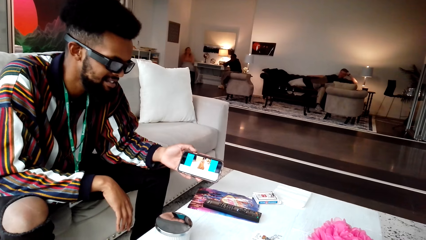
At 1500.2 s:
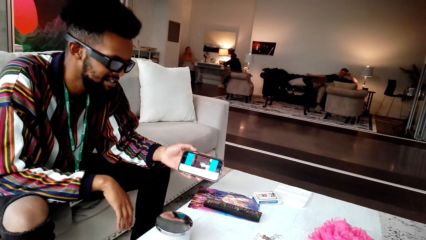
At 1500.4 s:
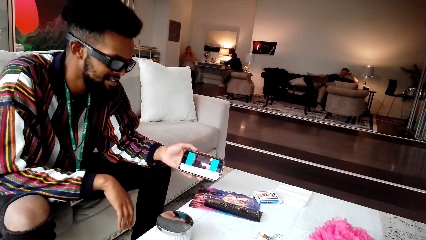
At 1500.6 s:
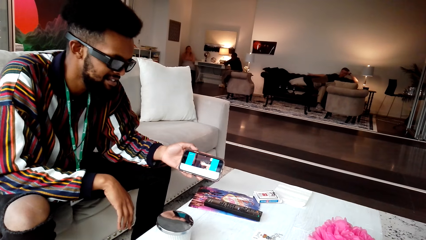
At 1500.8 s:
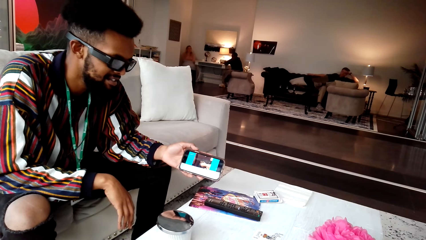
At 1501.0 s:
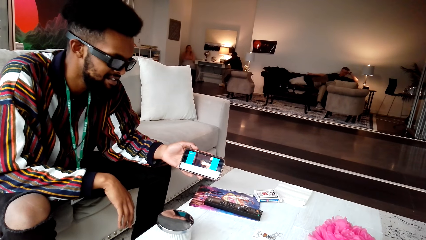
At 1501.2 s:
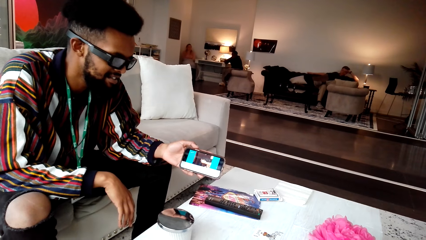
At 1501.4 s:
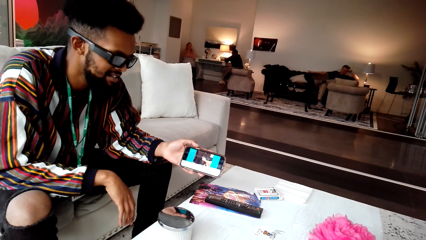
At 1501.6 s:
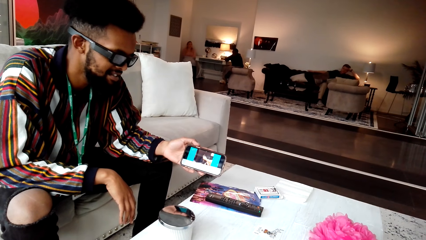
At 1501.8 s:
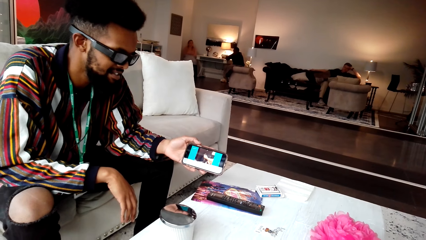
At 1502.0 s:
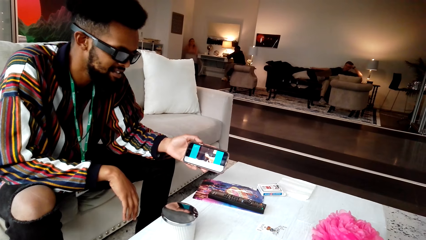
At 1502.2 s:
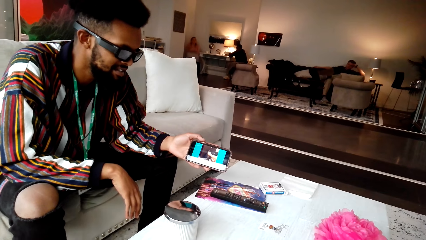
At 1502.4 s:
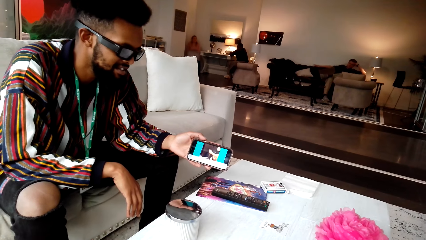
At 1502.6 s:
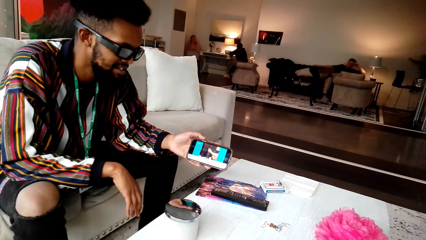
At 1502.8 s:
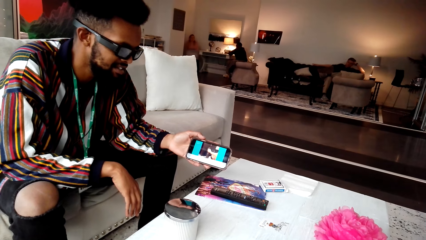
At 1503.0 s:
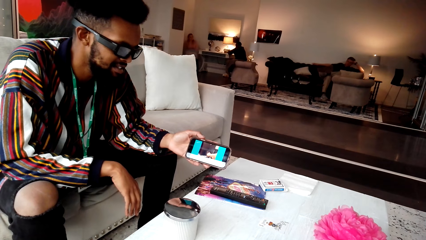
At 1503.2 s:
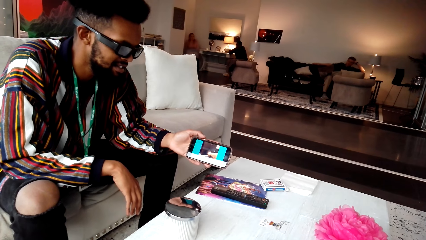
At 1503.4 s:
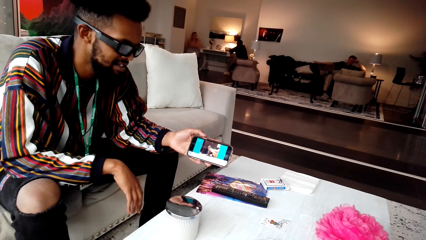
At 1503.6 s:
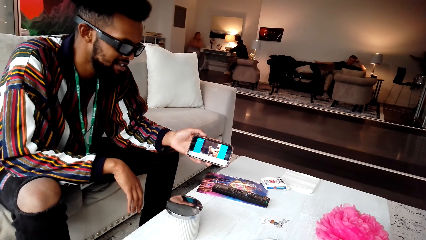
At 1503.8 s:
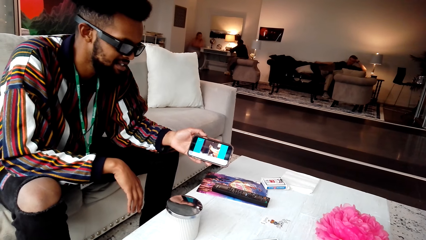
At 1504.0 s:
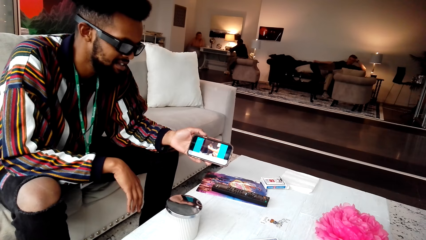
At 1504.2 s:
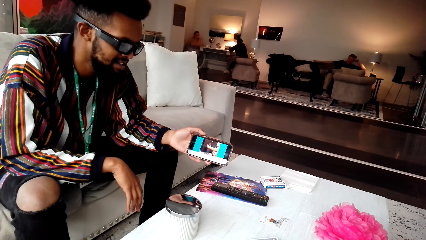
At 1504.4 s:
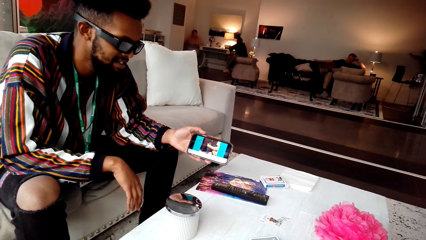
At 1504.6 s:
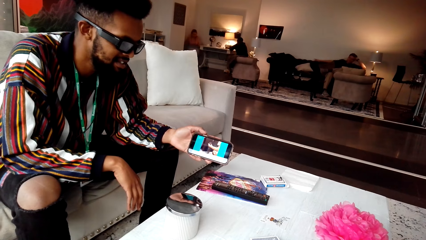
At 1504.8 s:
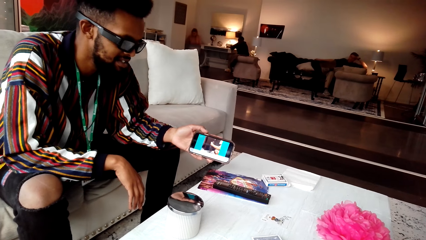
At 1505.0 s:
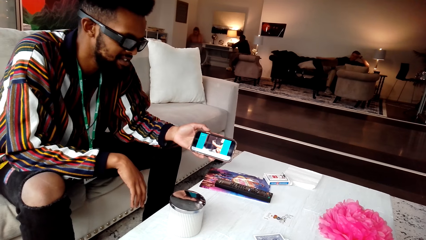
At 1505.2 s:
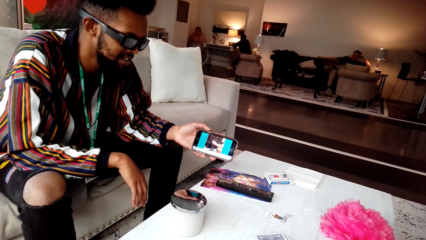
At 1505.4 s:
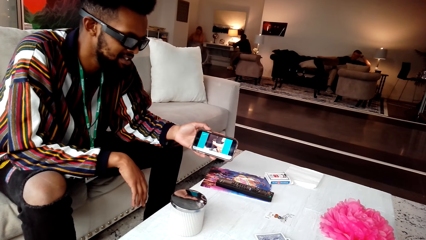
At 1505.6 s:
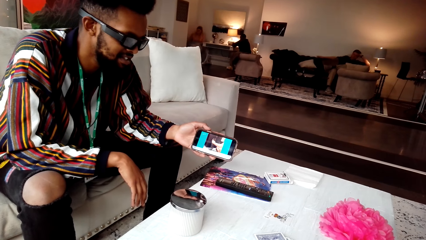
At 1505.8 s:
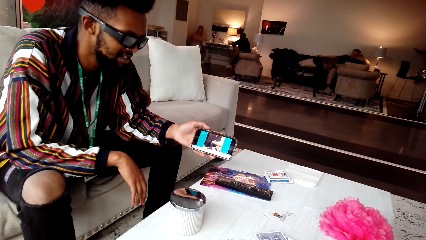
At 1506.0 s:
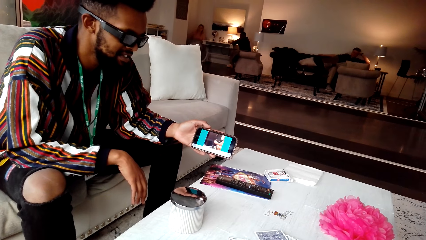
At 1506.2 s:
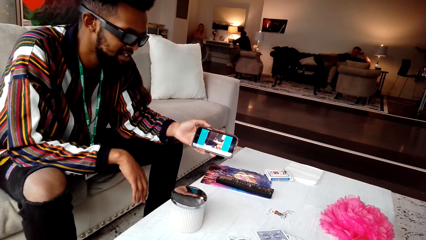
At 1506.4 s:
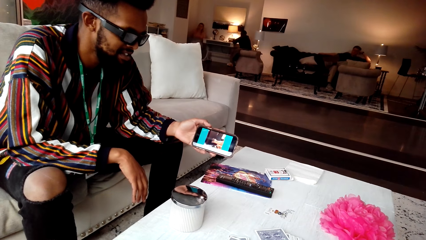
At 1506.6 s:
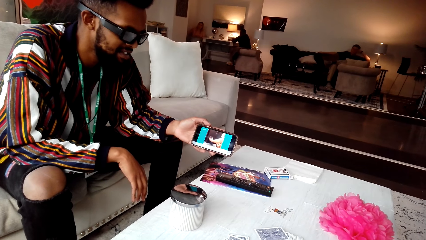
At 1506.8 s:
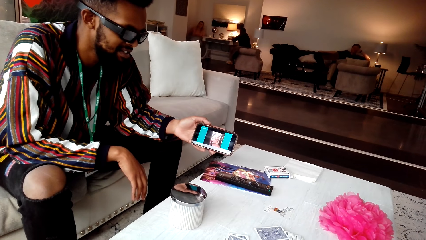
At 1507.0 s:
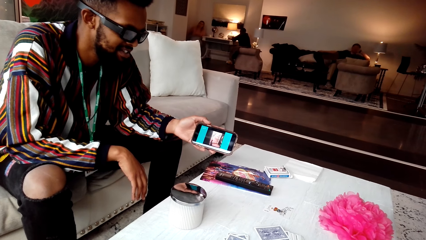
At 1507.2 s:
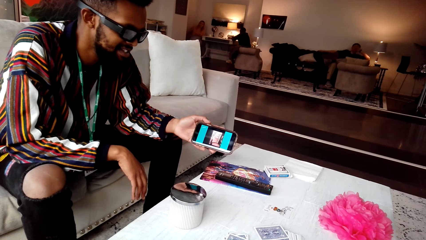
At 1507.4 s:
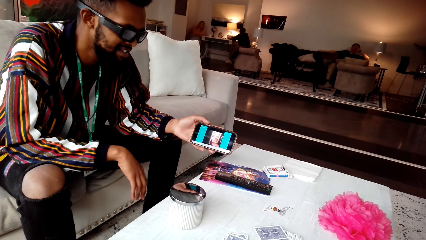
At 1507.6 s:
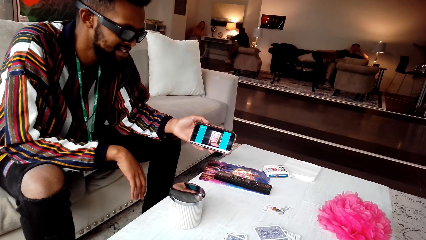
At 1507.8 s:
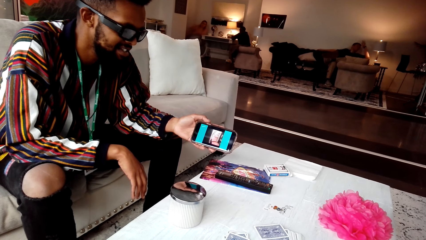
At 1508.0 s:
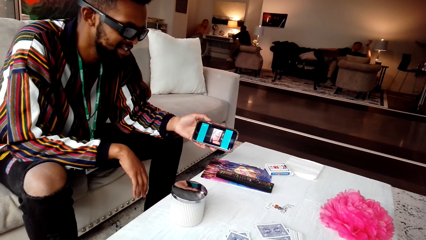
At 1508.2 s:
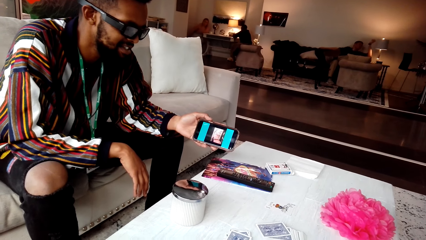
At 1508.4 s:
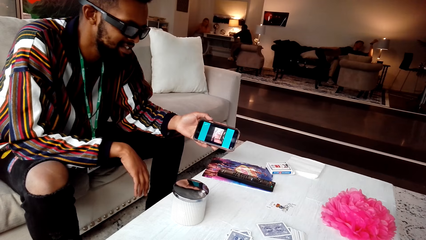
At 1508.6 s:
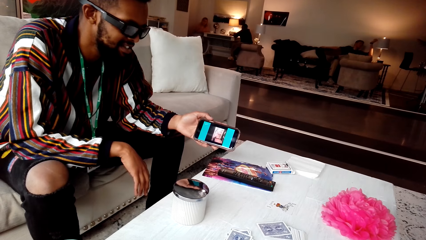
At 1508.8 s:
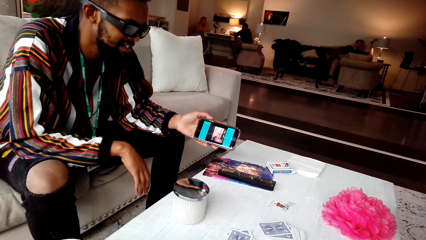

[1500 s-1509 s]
The camera wearer looks at the phone shown by a person.

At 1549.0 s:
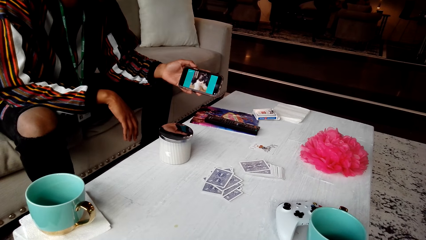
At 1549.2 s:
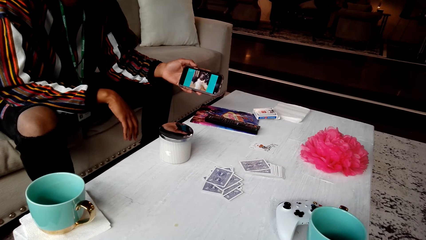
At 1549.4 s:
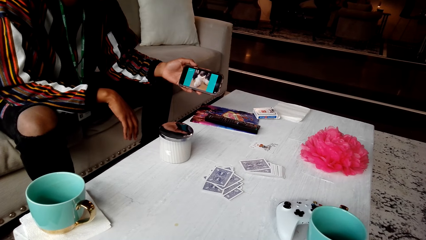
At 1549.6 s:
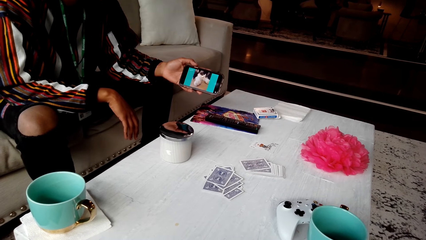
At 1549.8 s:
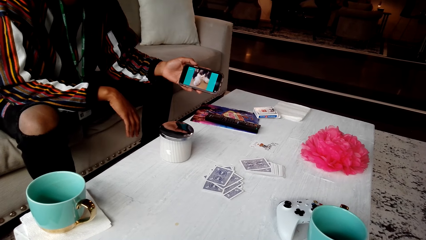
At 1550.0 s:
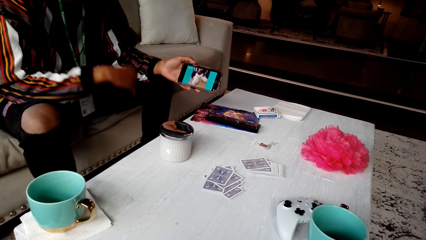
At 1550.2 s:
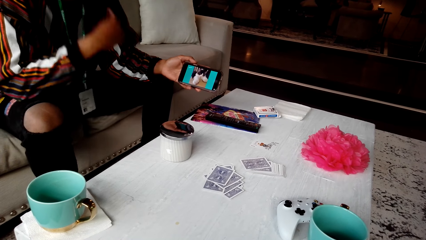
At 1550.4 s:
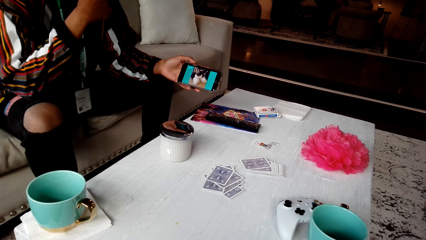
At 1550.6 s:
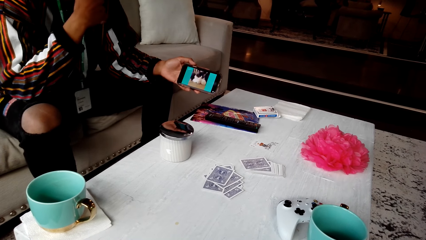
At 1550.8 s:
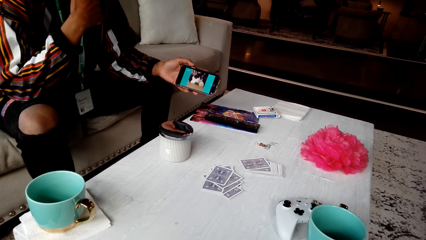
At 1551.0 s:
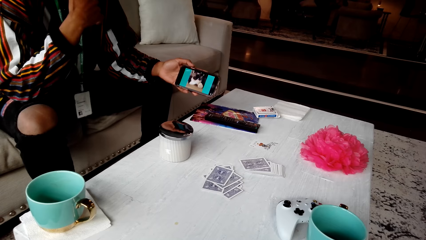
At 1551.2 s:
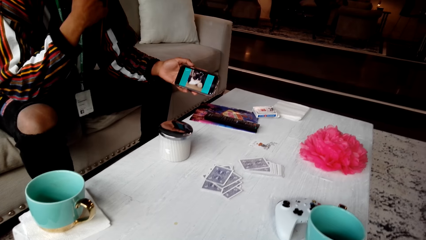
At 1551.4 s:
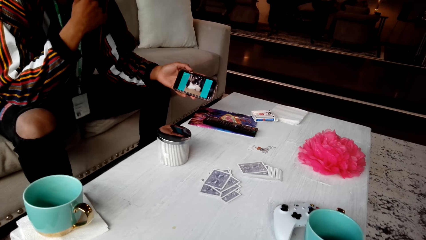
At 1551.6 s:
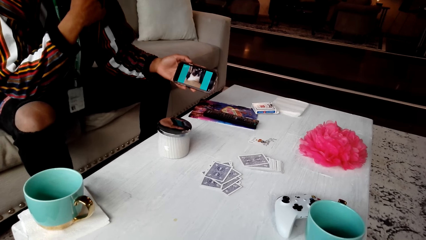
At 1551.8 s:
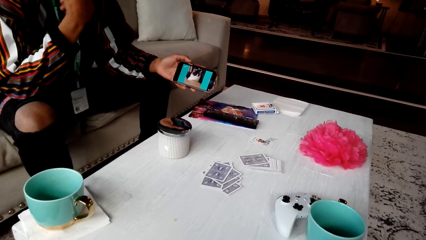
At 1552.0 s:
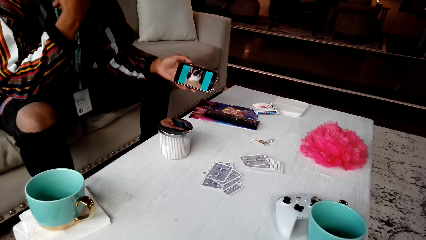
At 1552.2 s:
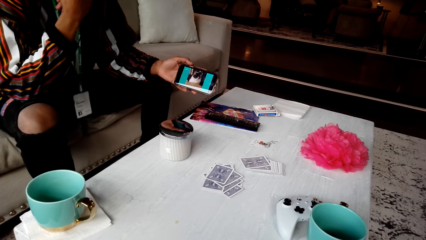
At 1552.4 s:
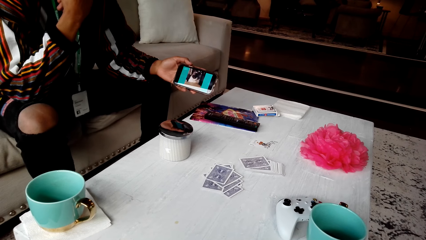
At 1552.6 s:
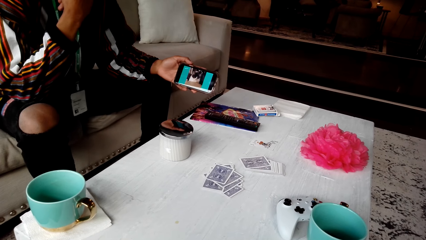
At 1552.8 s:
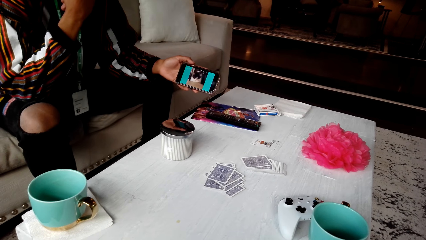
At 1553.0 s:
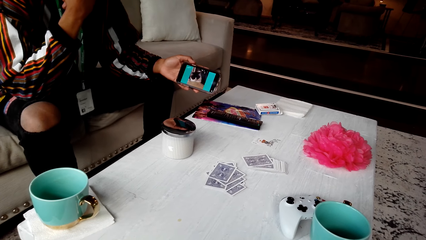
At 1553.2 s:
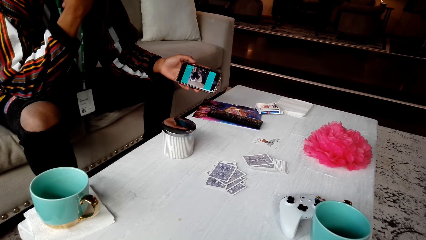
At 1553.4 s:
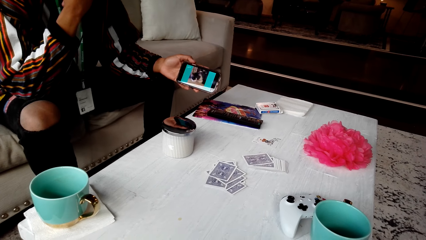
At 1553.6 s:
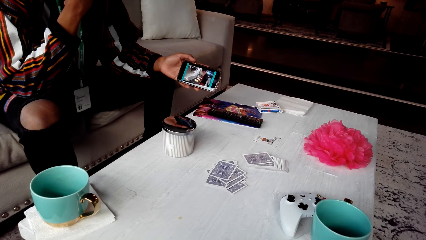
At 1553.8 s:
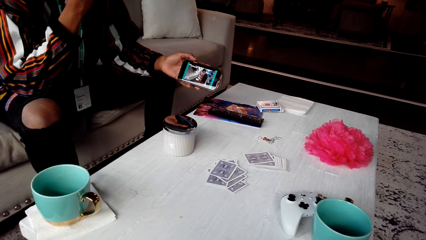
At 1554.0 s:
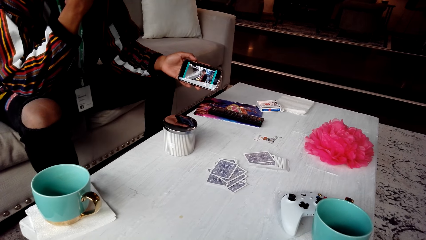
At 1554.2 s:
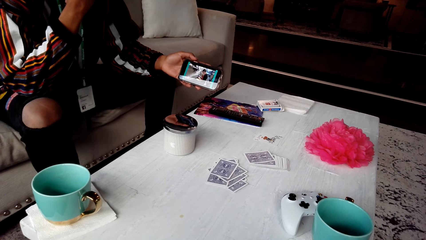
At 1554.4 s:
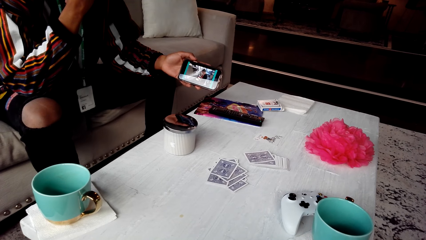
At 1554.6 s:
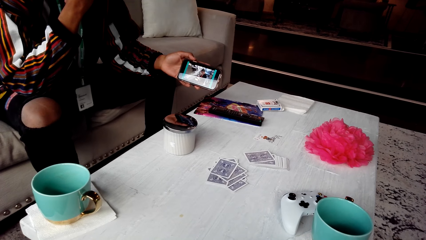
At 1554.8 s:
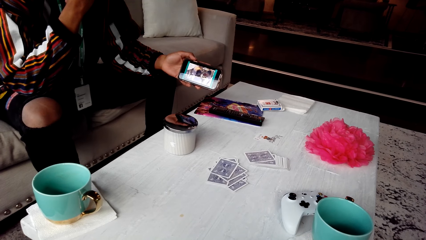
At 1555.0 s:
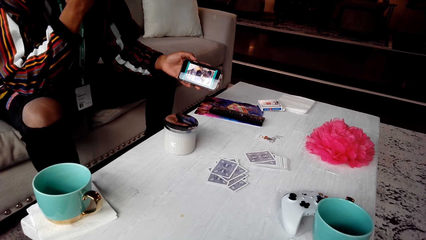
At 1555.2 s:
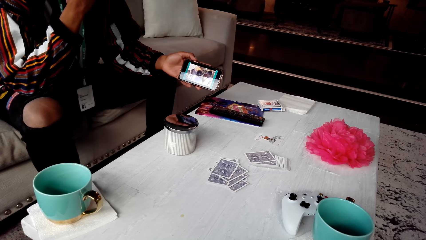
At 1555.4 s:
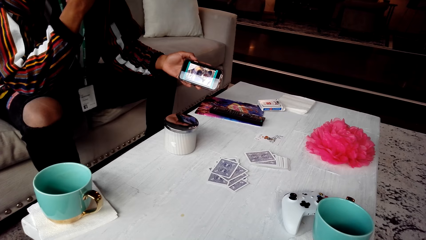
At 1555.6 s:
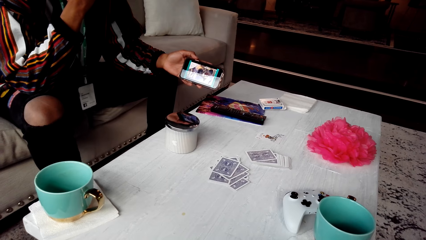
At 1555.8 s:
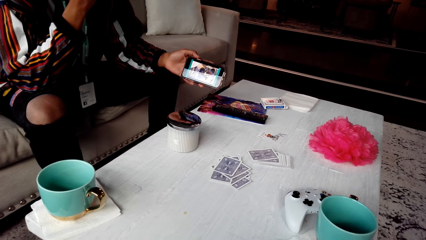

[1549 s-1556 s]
A person touches the face.
